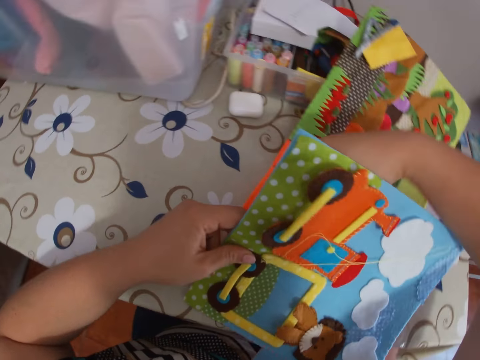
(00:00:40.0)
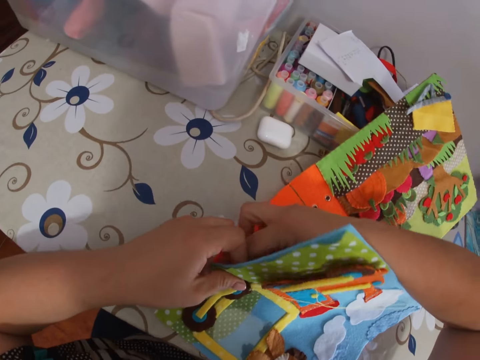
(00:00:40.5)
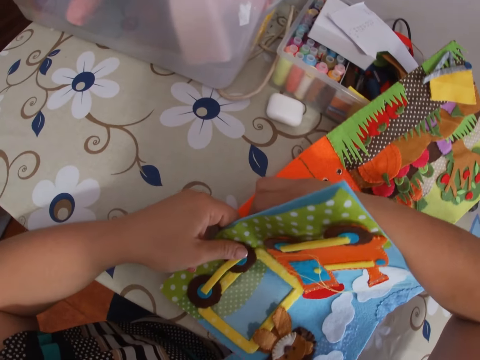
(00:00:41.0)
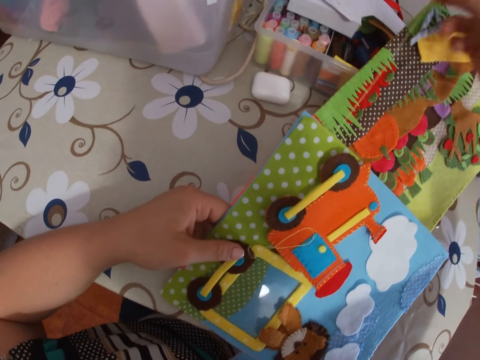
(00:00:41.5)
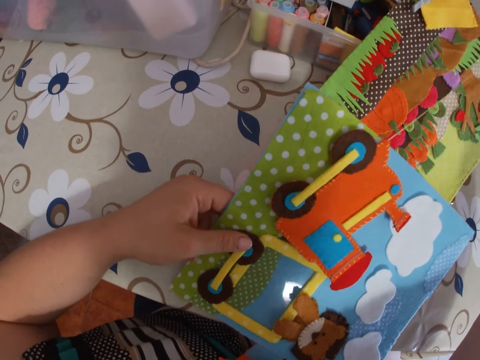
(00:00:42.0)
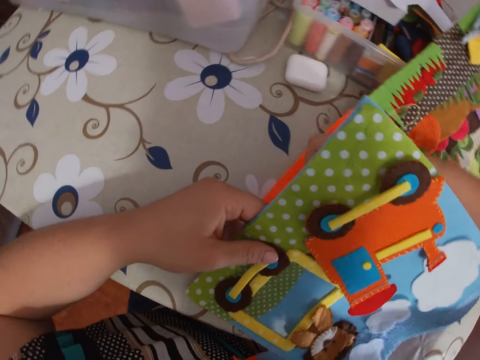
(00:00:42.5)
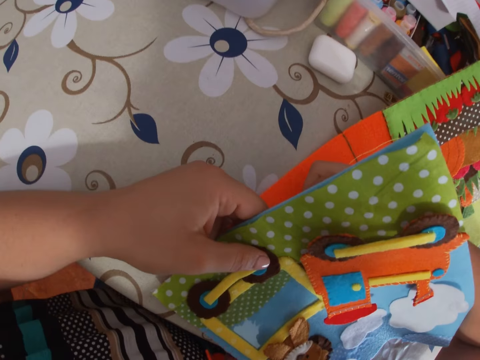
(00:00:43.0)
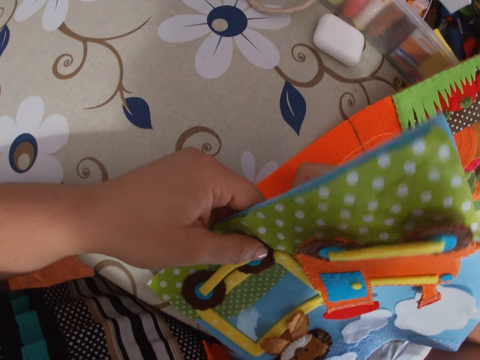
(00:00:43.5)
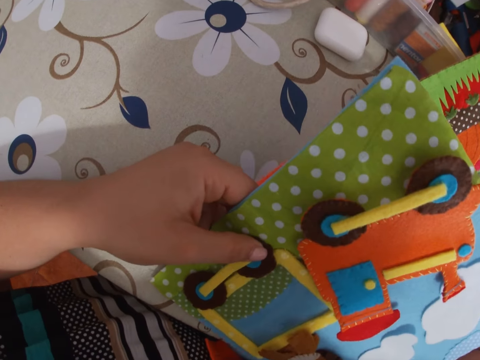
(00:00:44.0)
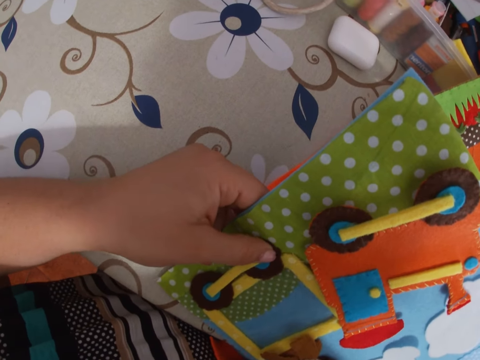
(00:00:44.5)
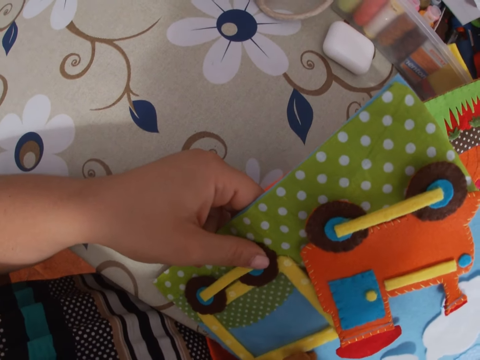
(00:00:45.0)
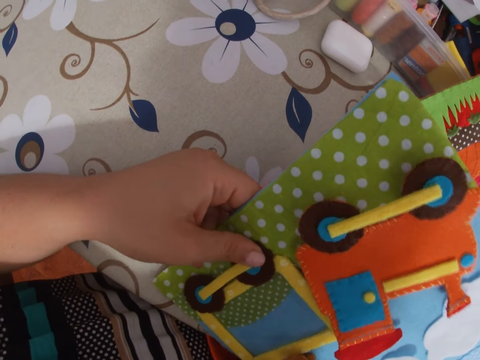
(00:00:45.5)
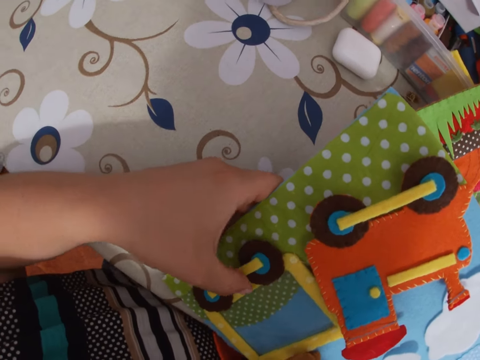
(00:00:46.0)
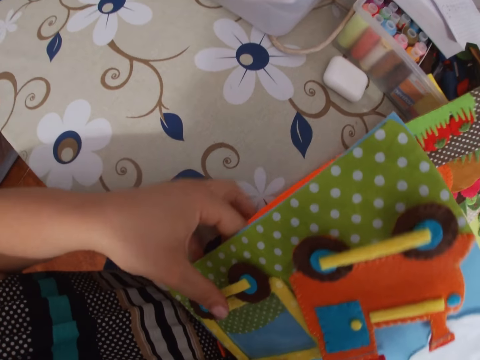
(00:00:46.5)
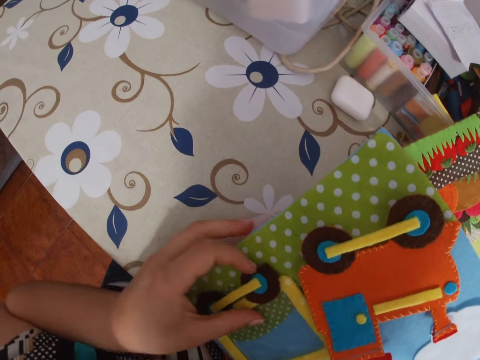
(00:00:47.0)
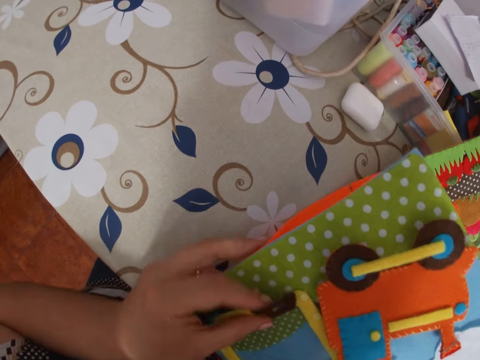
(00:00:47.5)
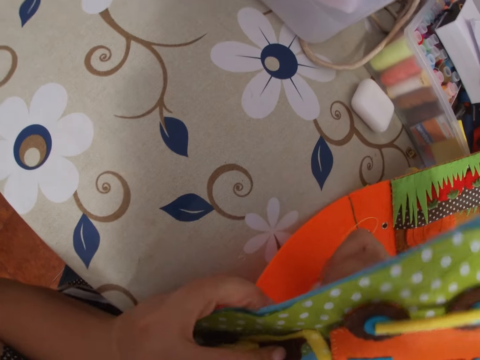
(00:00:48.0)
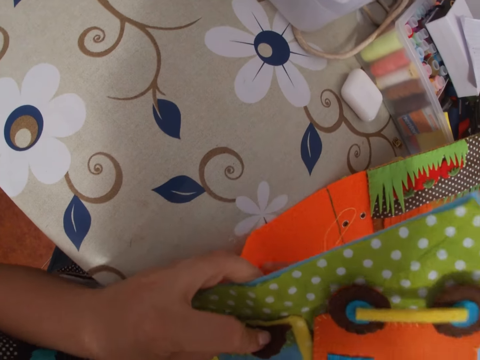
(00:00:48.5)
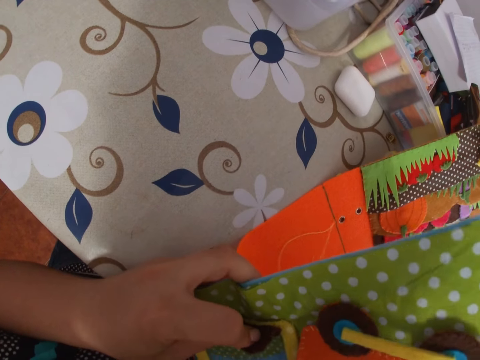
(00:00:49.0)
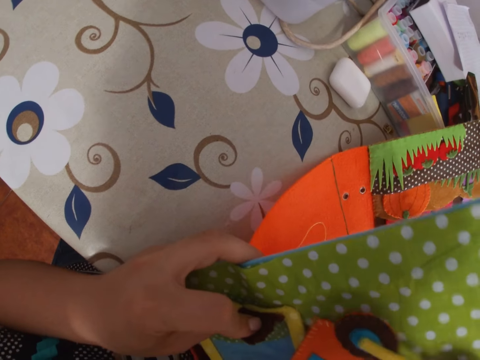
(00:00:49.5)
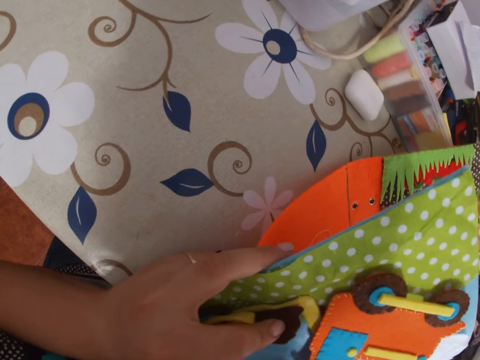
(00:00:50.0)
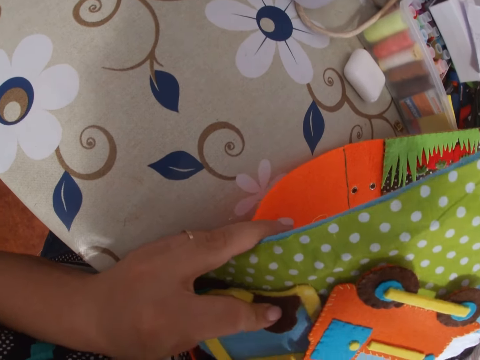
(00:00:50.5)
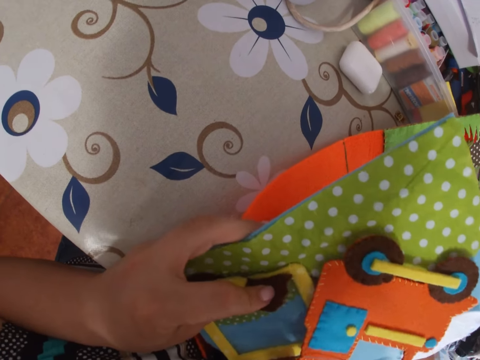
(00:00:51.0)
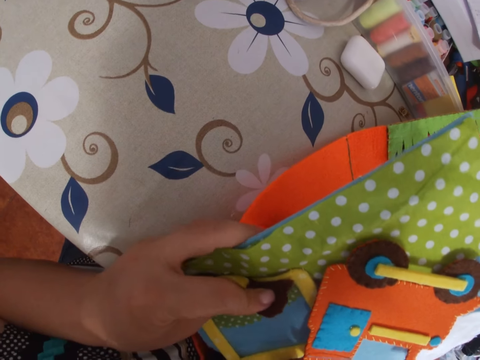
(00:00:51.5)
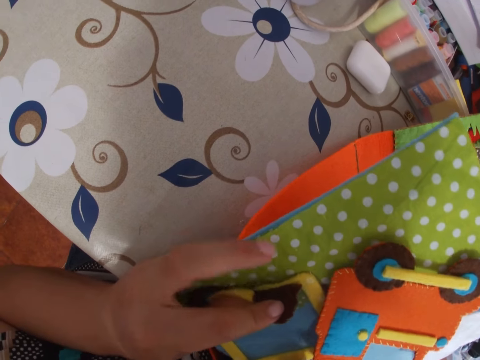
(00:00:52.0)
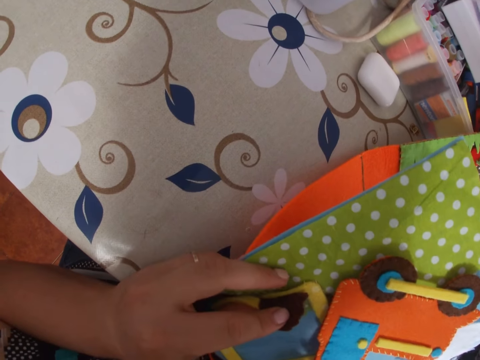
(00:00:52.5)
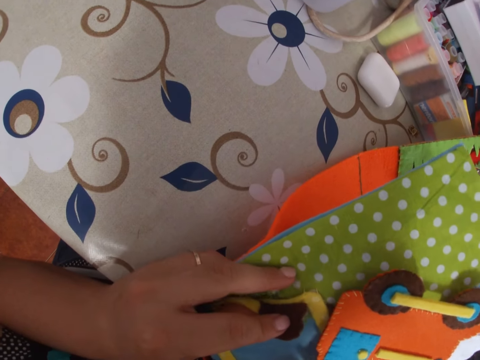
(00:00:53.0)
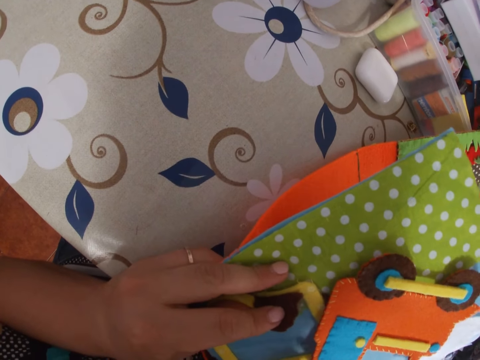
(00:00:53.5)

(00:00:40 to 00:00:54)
The camera wearer pulls the thread with her right hand. She sews the cardboard with the needle.

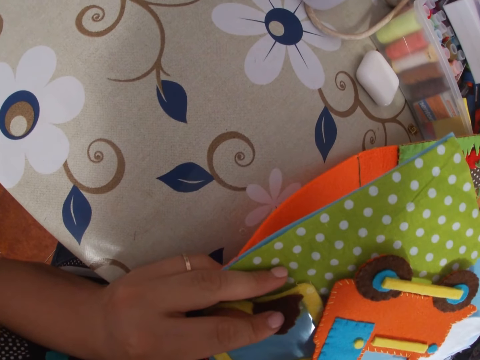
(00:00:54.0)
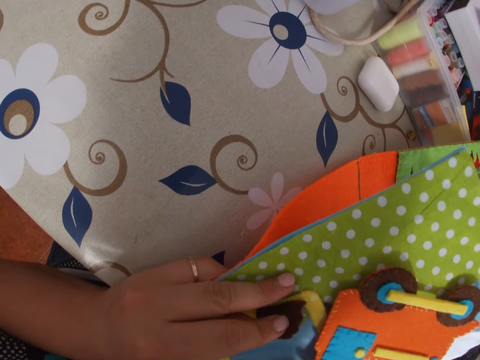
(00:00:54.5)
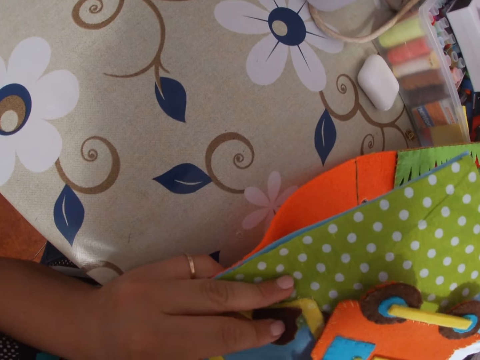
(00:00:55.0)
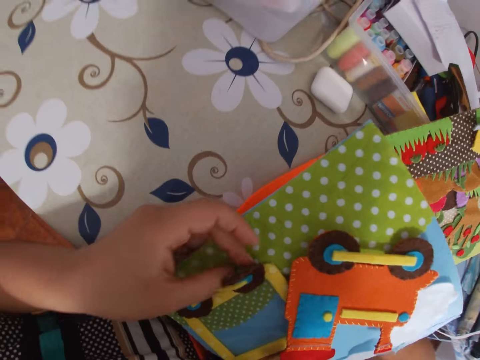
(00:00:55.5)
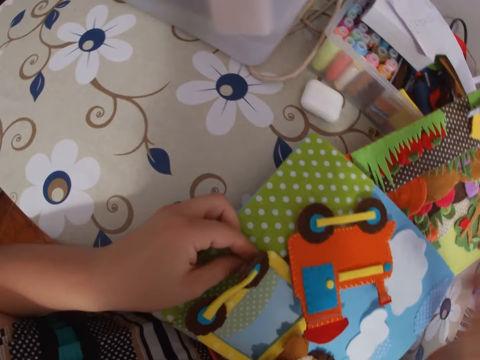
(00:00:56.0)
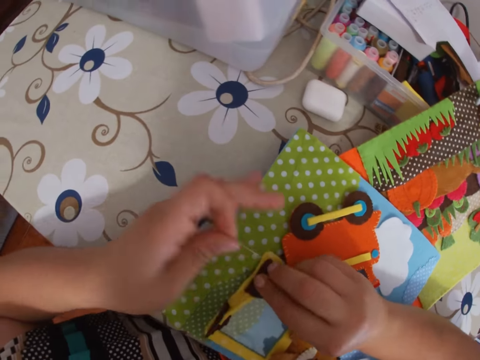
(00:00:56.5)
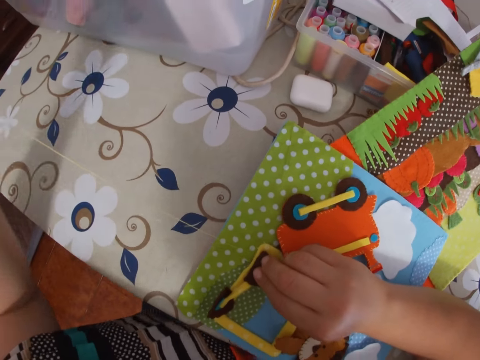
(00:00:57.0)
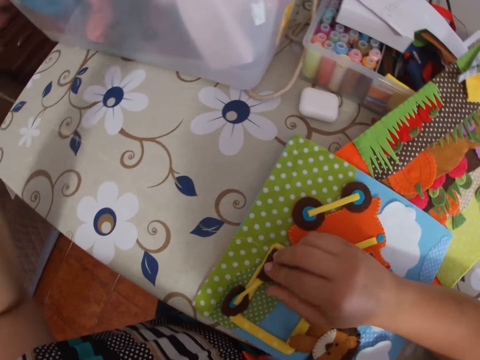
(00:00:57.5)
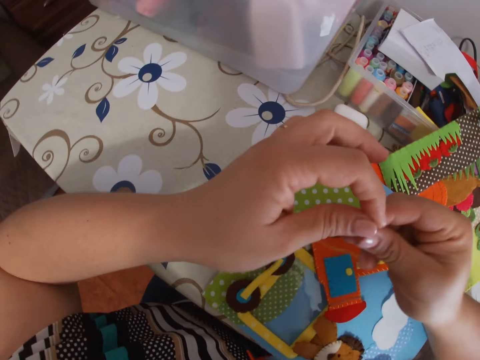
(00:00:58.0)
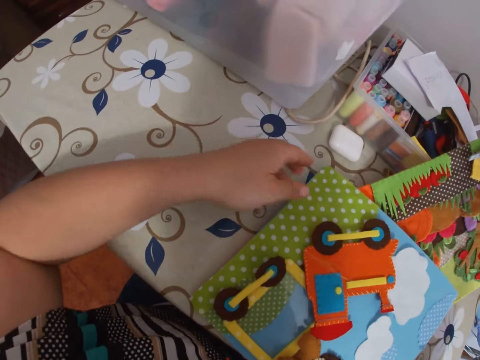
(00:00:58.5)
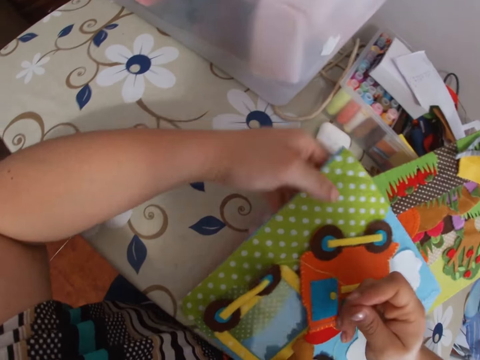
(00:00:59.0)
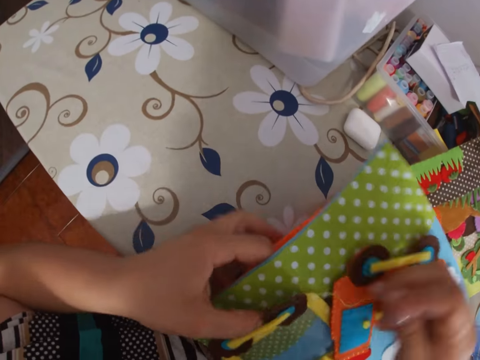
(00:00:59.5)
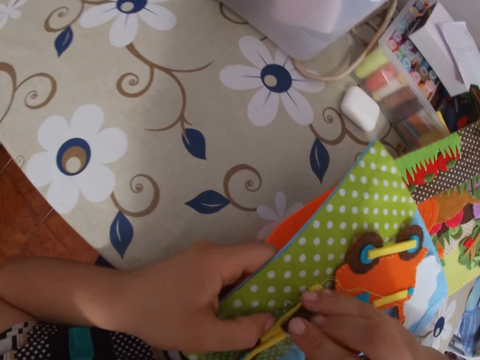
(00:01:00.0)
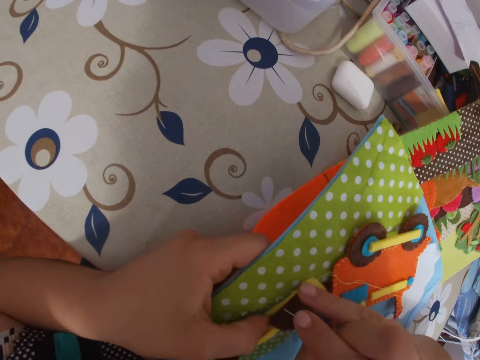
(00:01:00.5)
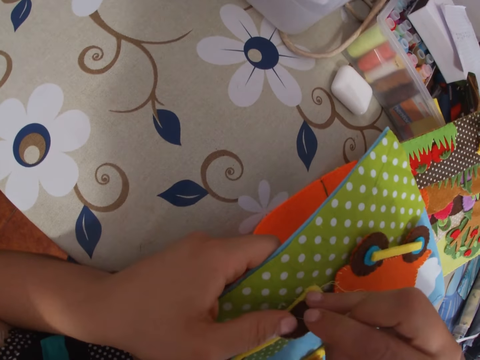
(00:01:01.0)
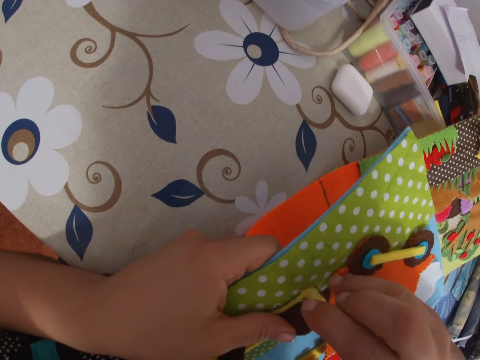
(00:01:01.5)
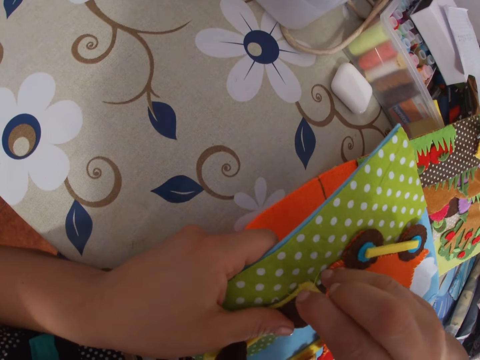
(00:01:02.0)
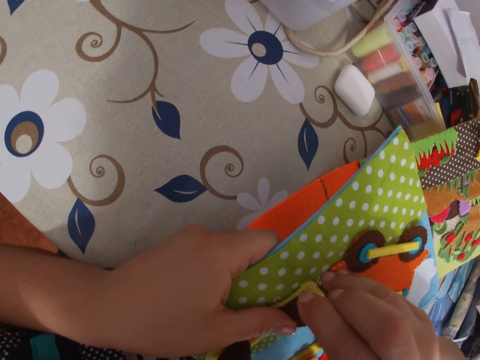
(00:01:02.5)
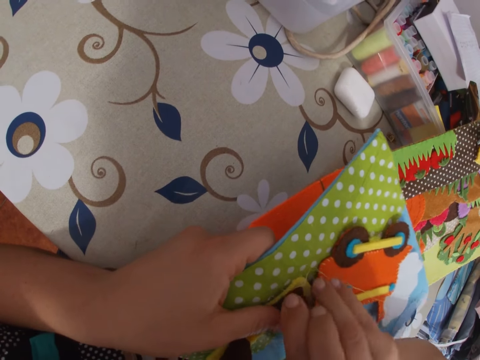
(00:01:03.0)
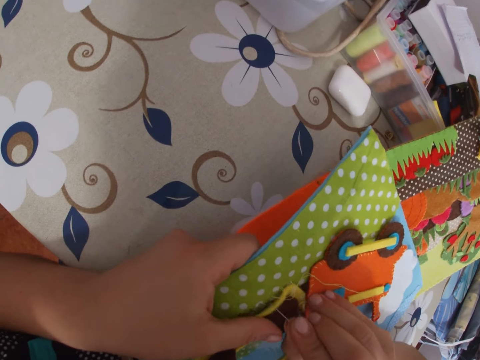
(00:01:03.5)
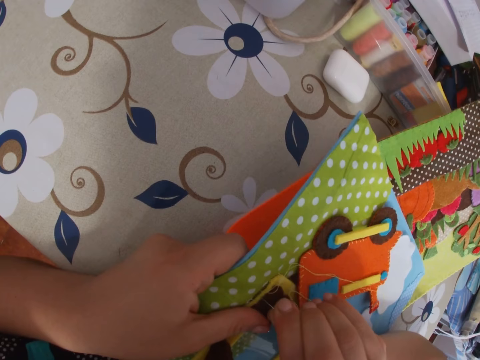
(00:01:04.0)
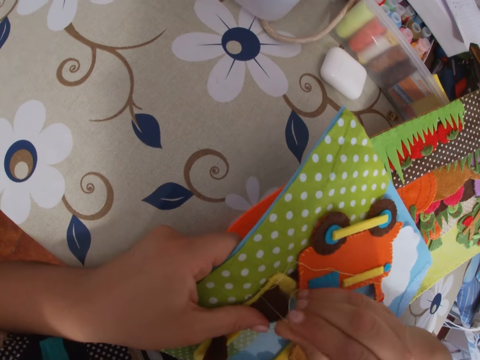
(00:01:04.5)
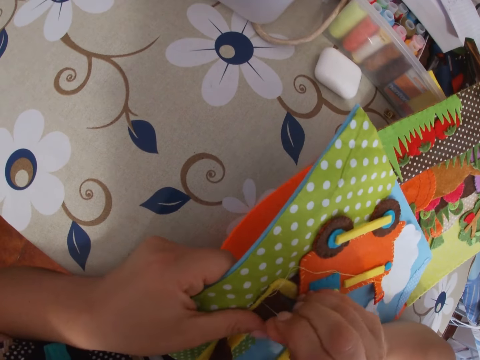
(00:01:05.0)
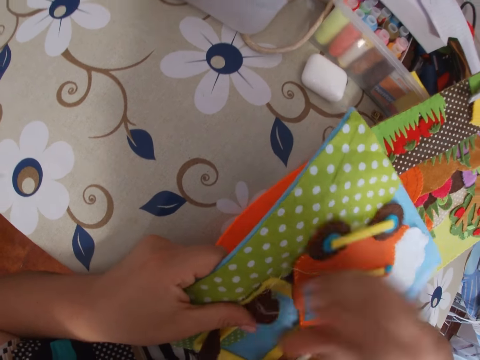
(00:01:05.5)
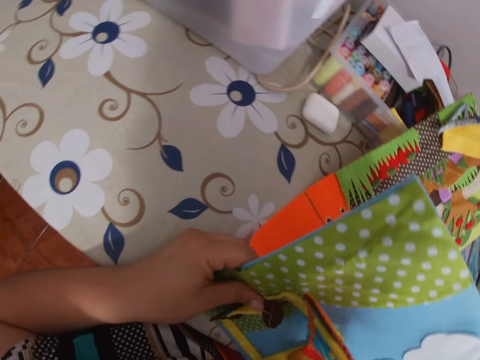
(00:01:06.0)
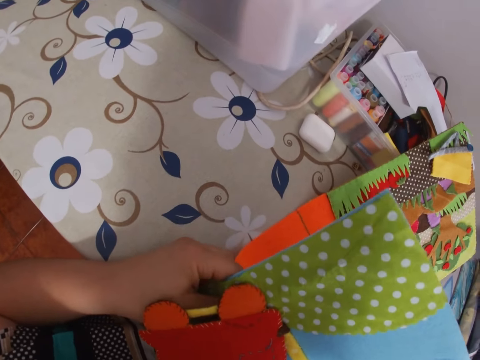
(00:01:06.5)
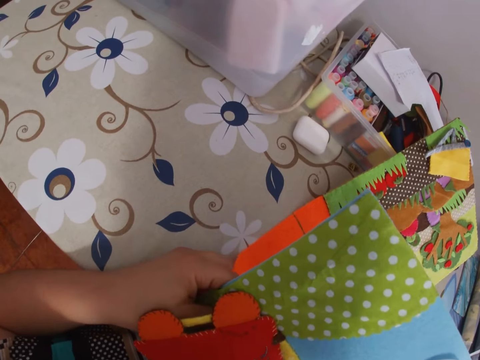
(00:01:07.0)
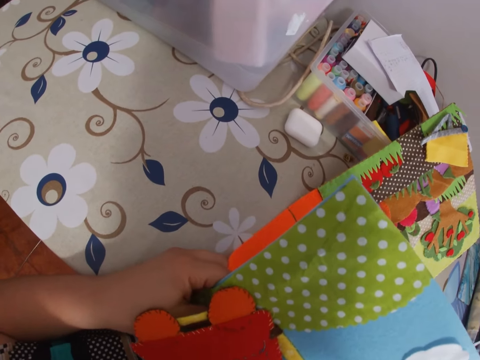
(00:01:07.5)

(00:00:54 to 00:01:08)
The camera wearer pulls the needle. She pulls the thread with her left hand. She transfers the needle to her right hand. She holds the book. She sews the cardboard with the needle to the book. She pulls the needle.
